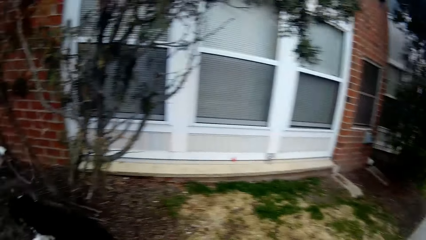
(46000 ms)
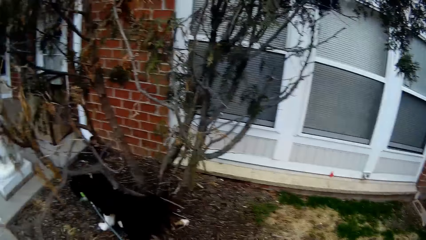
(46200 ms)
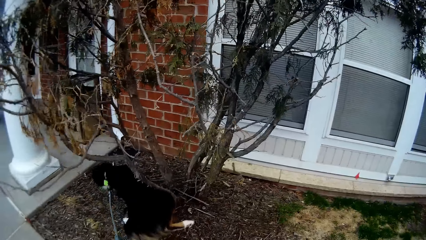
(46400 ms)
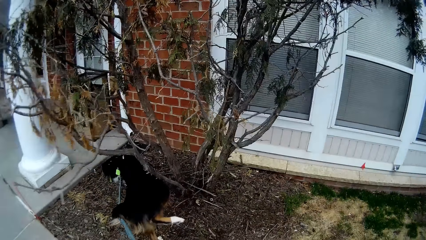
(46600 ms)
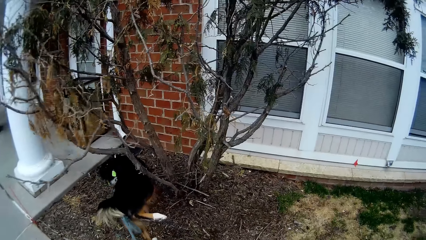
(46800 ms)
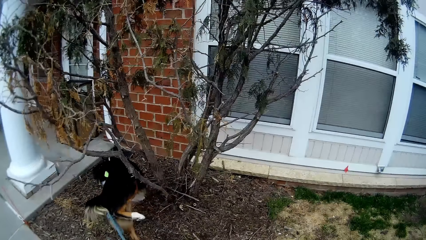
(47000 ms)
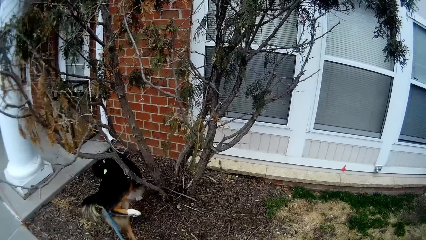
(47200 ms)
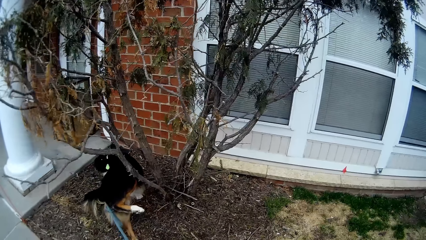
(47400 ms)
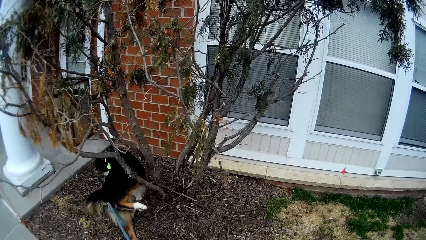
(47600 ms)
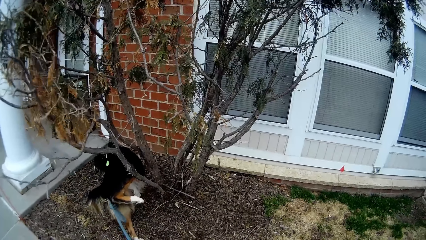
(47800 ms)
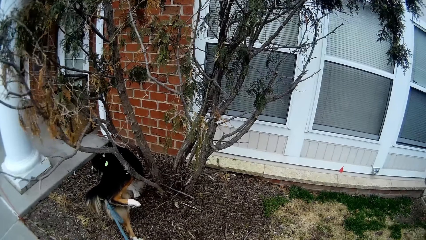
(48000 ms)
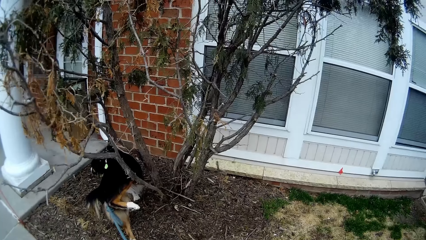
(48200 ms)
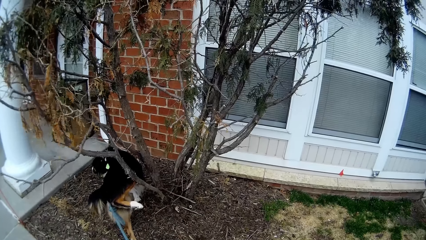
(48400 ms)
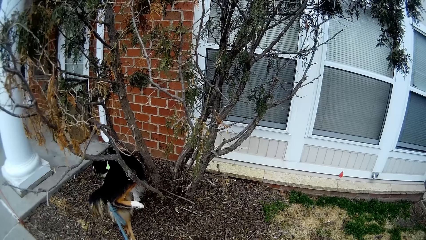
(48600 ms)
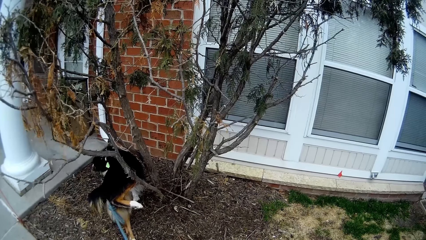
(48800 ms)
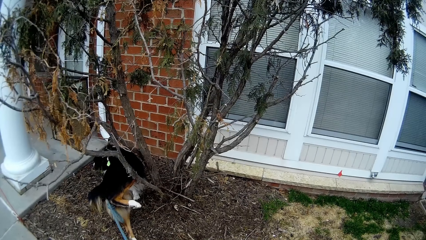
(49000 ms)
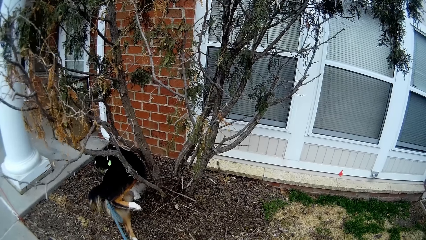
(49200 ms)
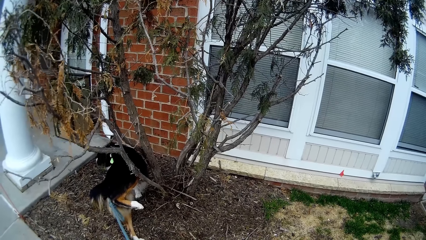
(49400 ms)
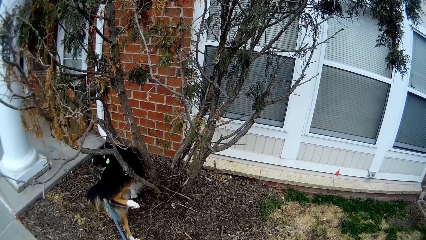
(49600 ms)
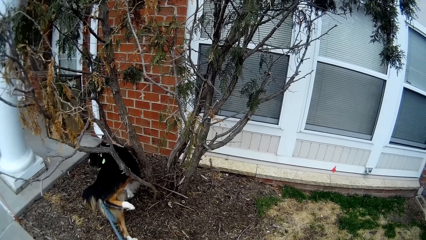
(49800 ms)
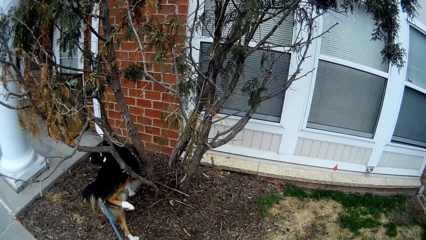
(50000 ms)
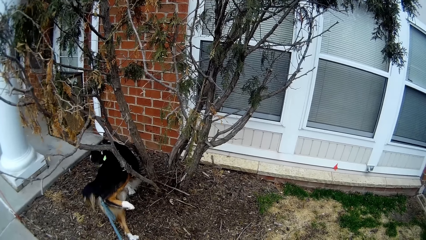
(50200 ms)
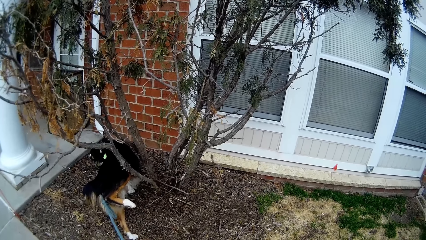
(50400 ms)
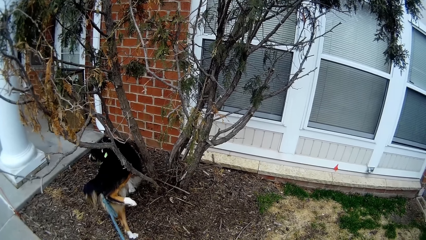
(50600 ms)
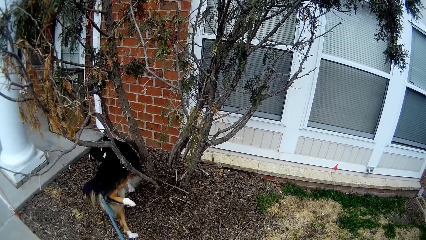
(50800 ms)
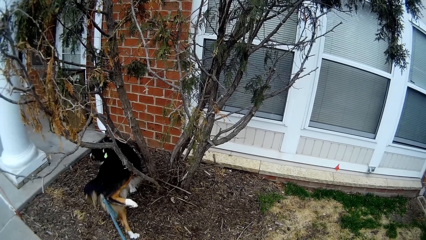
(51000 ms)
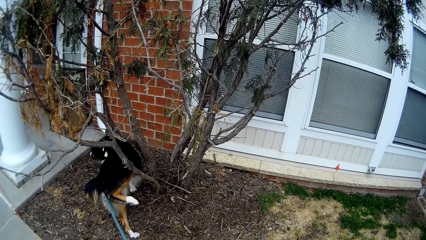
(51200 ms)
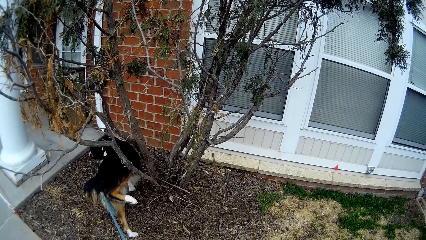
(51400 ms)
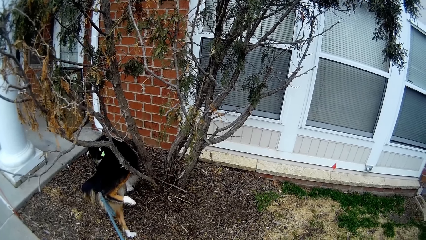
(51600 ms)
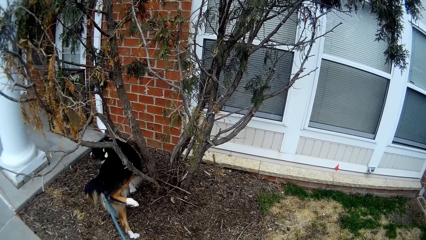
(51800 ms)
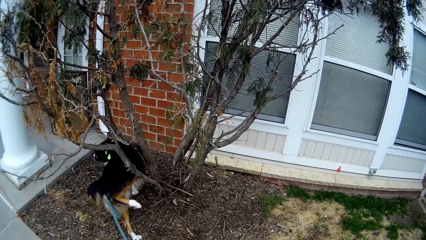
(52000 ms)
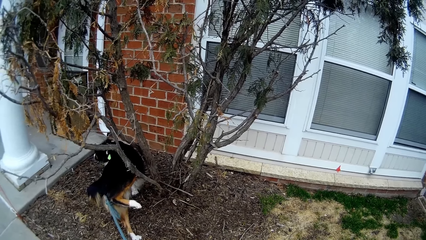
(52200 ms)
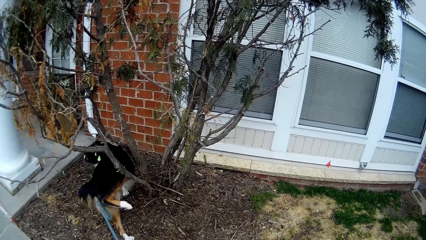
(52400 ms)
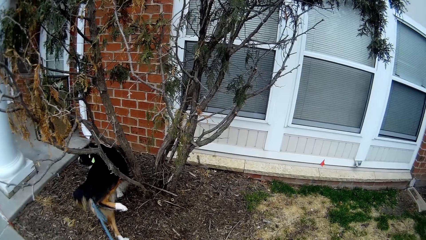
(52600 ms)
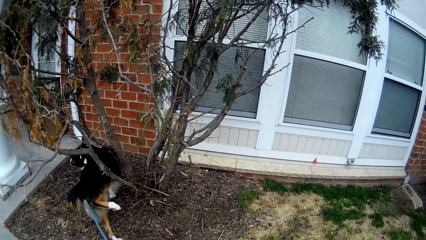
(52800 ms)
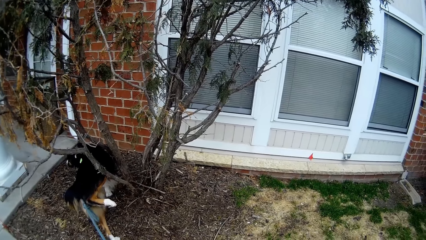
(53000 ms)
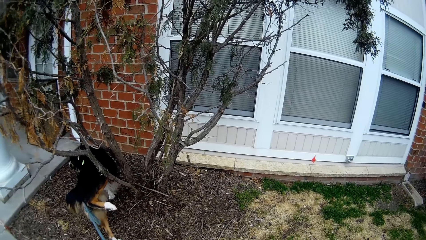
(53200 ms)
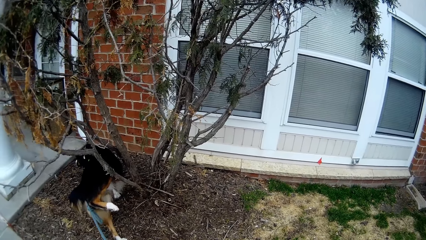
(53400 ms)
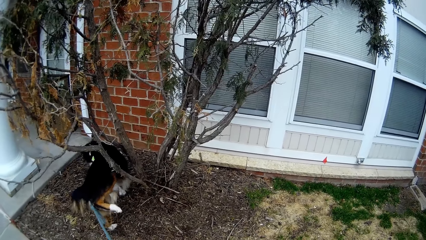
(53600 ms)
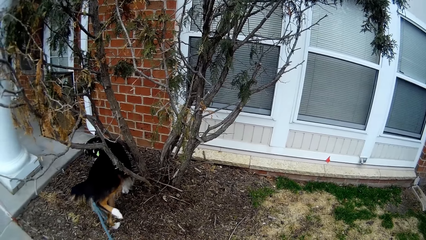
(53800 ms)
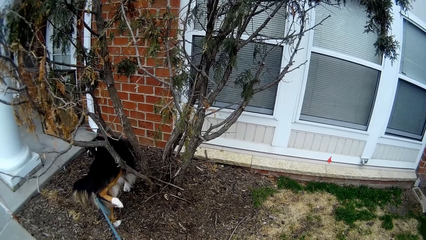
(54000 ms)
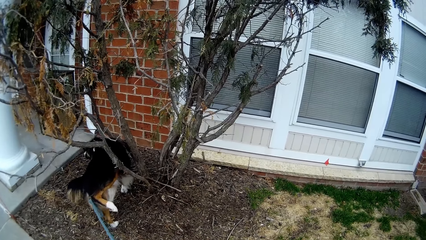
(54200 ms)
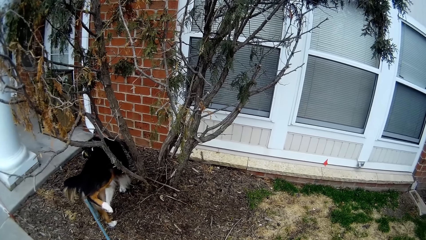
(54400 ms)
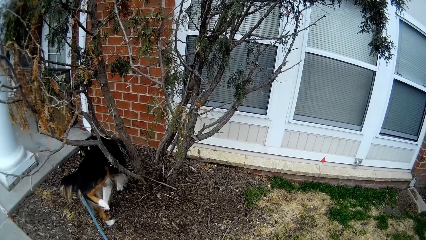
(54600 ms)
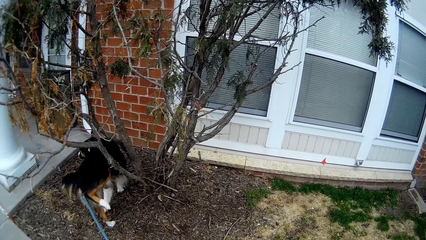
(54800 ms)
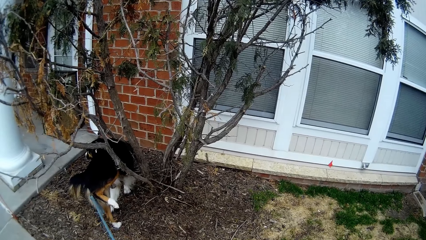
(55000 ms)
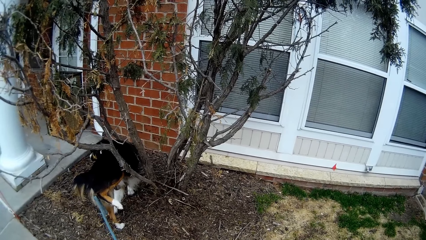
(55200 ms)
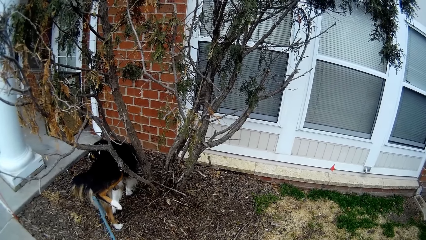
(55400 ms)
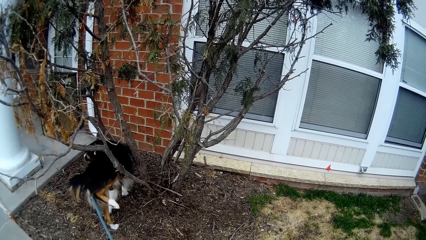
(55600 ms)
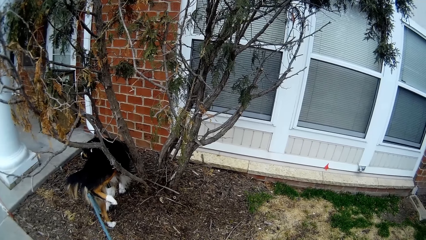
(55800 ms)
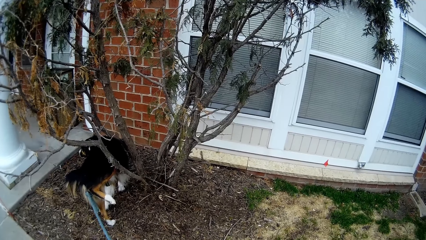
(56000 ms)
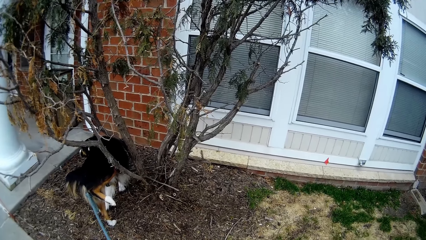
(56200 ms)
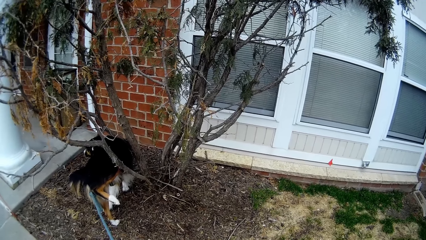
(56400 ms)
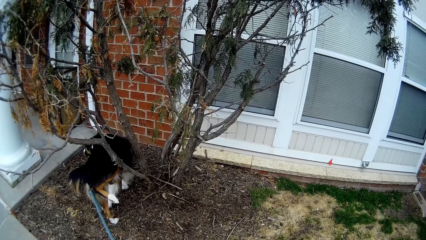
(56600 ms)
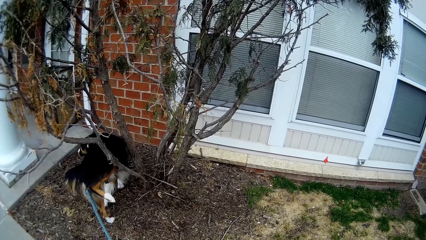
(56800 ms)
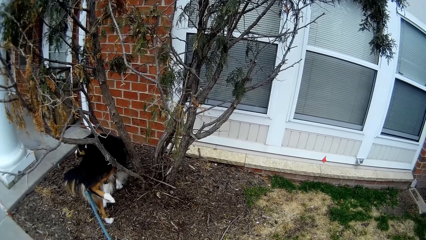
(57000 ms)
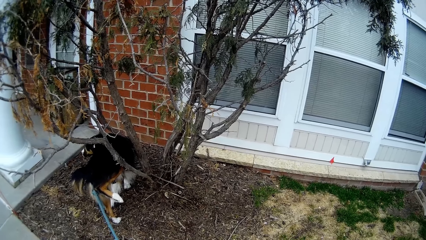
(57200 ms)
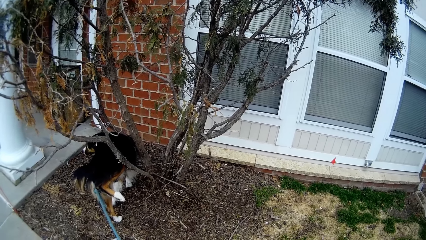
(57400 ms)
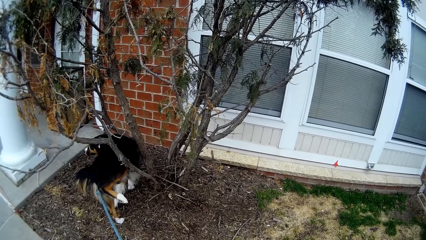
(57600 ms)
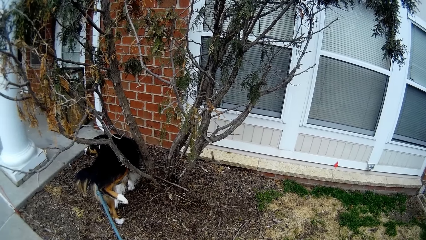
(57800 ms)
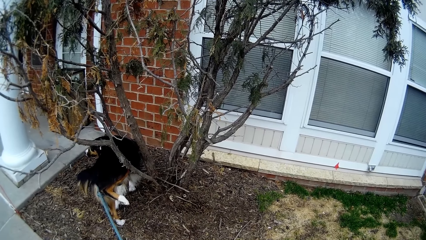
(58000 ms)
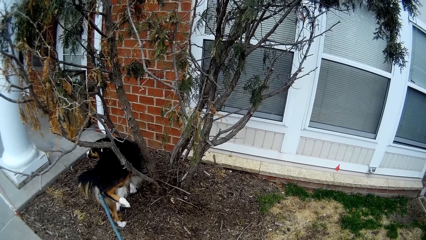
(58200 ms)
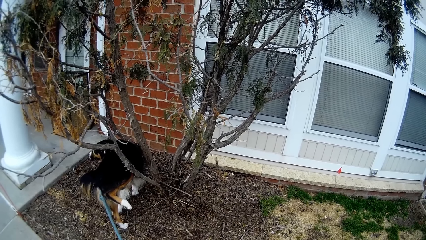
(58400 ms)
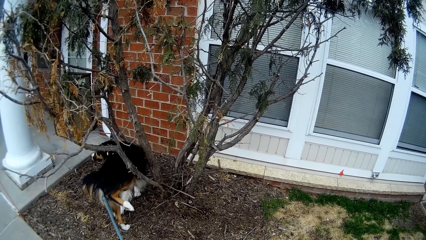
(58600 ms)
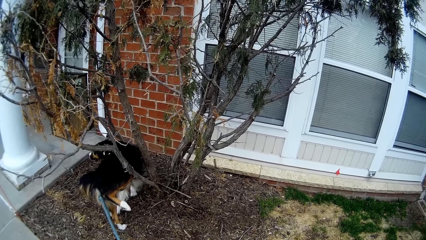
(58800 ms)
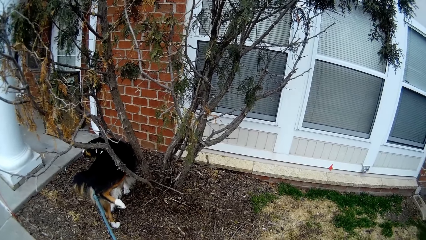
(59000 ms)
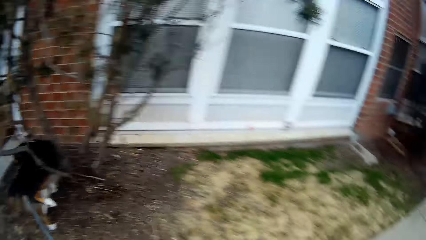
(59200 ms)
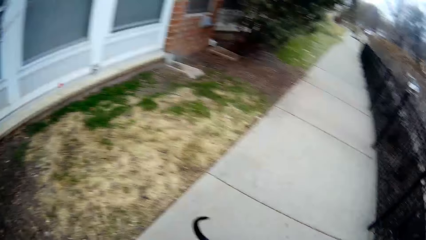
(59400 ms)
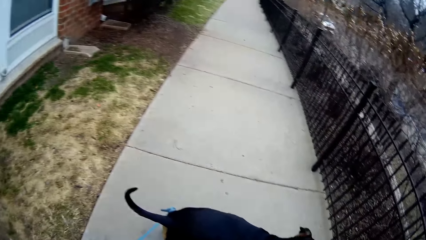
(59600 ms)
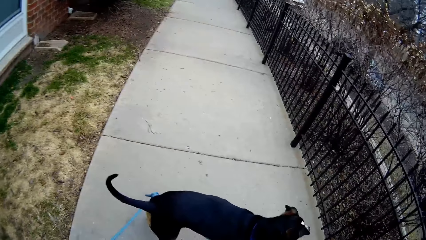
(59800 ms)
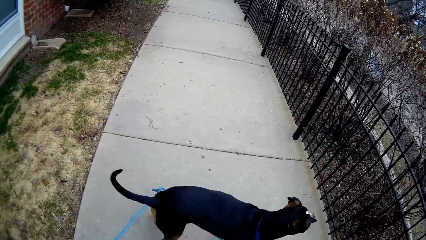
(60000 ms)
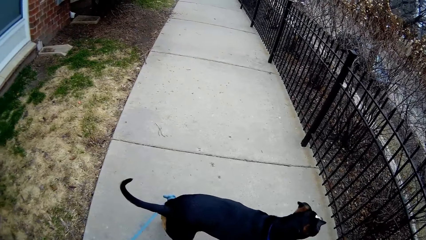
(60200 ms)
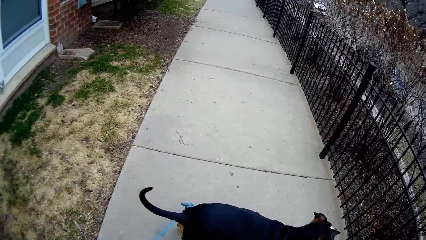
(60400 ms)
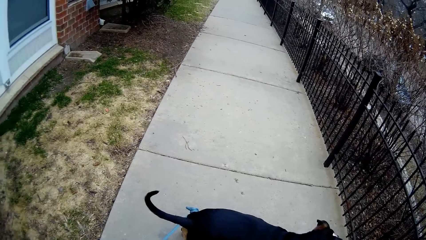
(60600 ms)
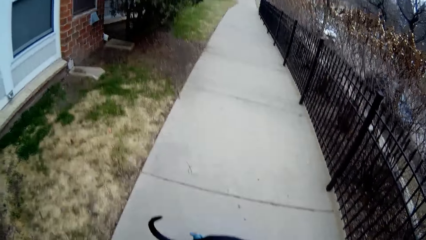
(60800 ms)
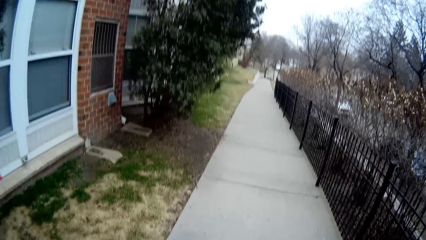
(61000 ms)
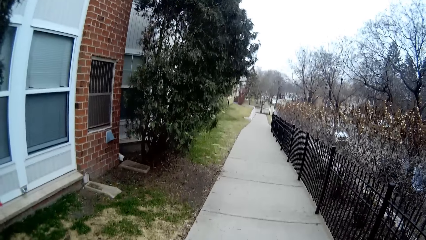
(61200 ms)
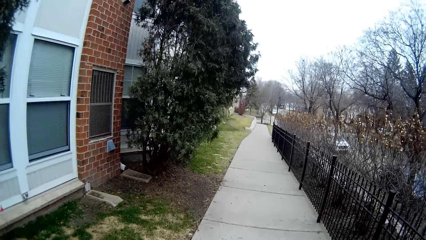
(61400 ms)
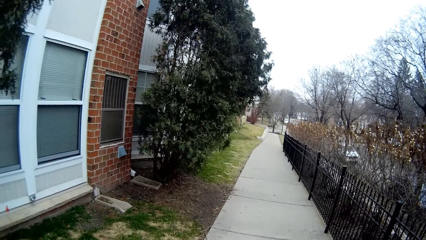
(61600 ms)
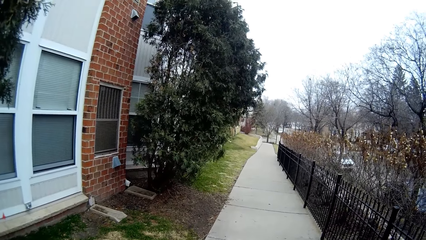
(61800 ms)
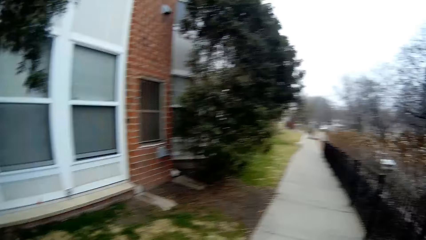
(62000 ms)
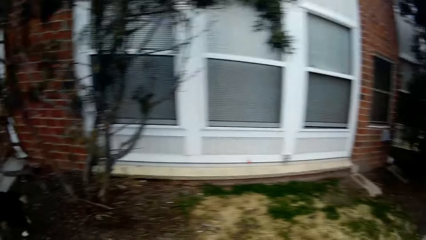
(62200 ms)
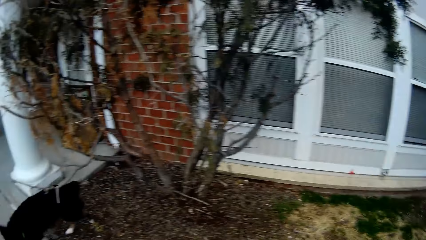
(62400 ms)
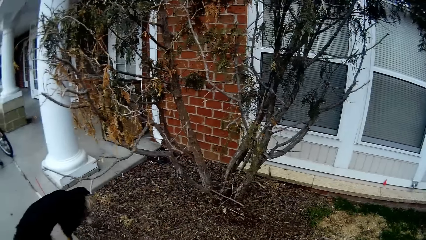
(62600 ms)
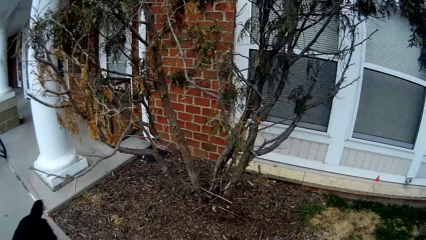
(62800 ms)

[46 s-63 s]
The camera wearer lets one of the dogs poop. They stand. A dog pees by a tree. The camera wearer looks at the other dog.
